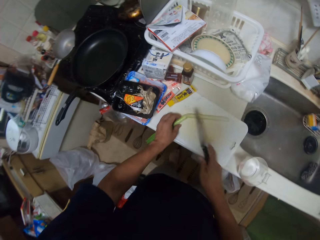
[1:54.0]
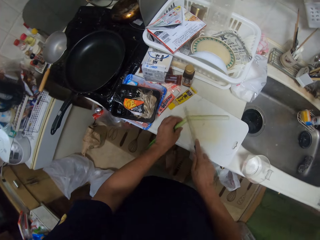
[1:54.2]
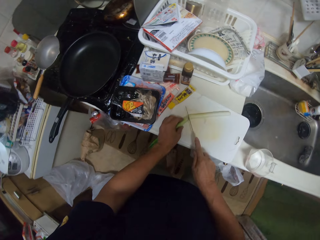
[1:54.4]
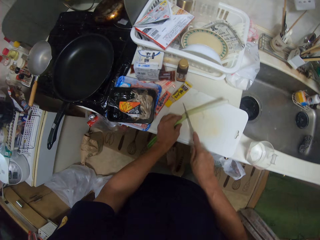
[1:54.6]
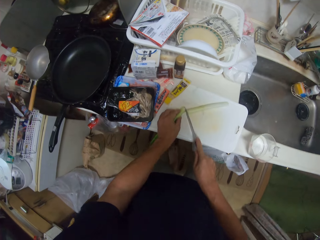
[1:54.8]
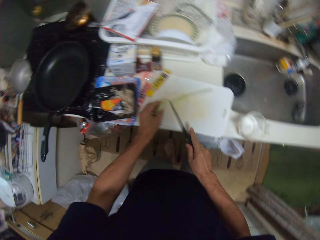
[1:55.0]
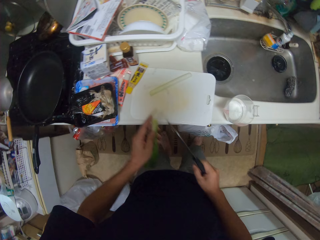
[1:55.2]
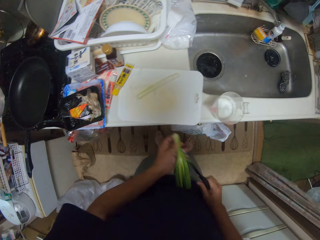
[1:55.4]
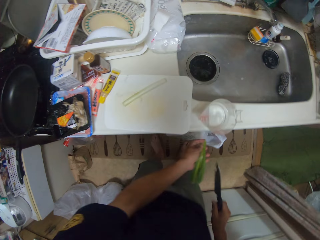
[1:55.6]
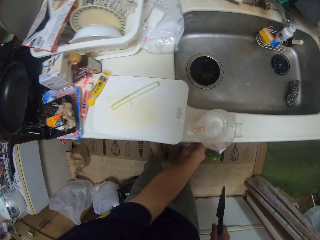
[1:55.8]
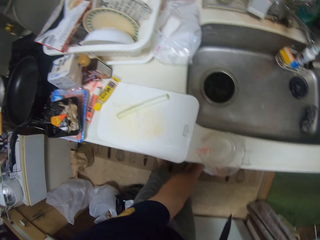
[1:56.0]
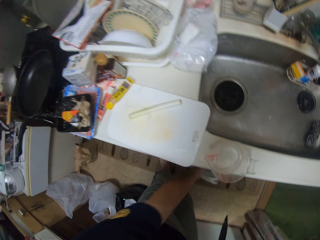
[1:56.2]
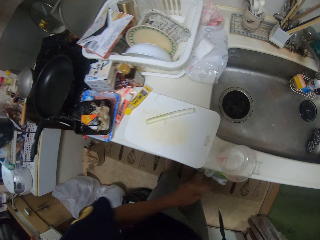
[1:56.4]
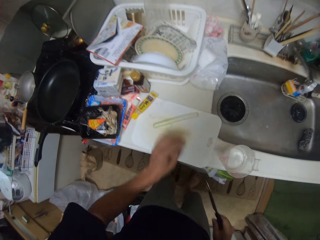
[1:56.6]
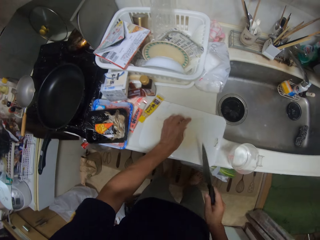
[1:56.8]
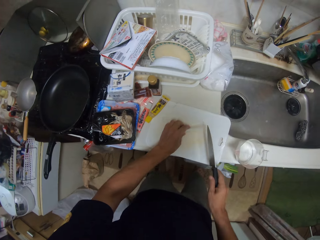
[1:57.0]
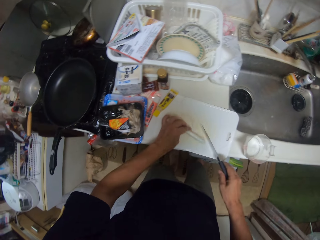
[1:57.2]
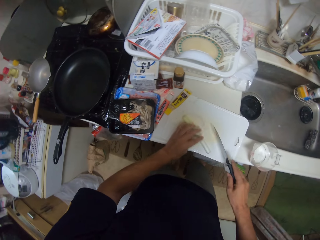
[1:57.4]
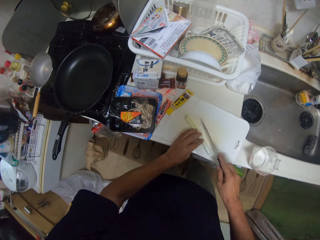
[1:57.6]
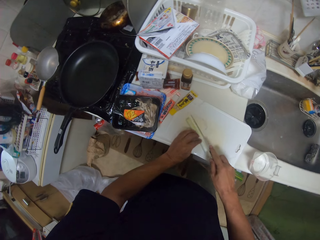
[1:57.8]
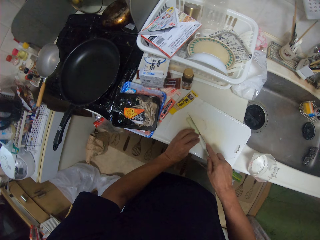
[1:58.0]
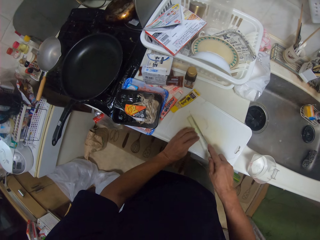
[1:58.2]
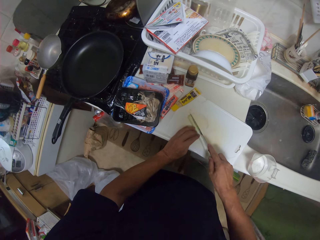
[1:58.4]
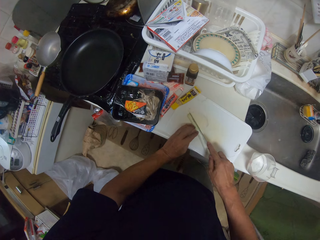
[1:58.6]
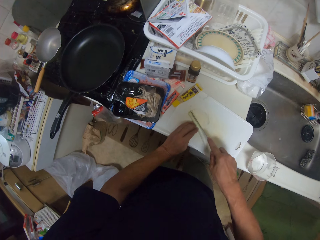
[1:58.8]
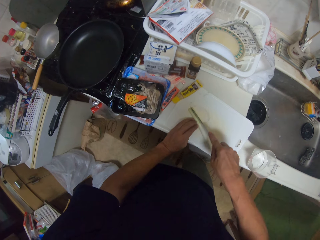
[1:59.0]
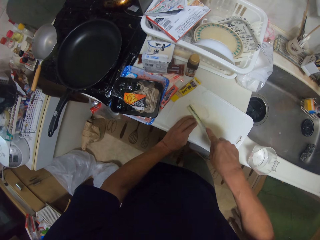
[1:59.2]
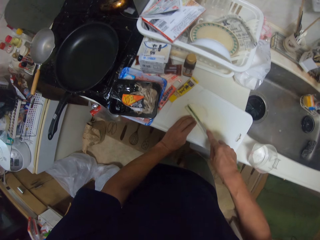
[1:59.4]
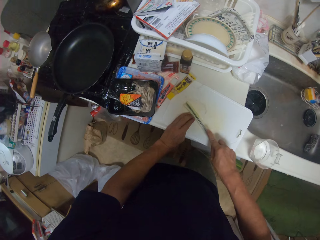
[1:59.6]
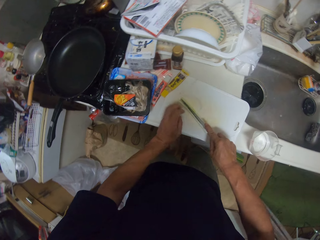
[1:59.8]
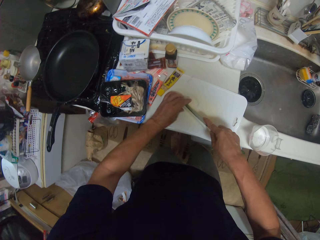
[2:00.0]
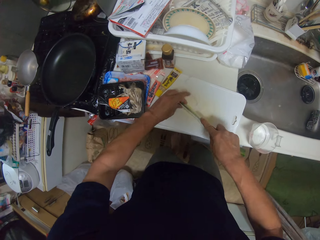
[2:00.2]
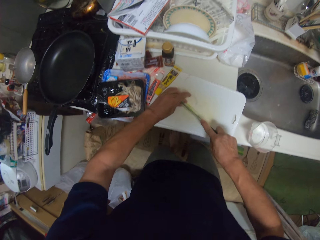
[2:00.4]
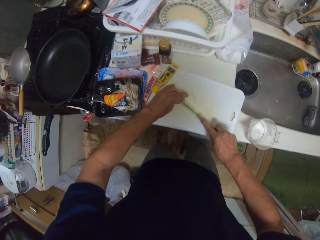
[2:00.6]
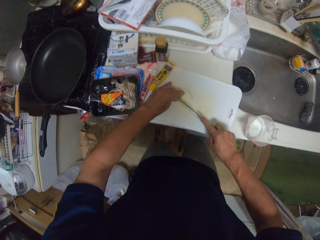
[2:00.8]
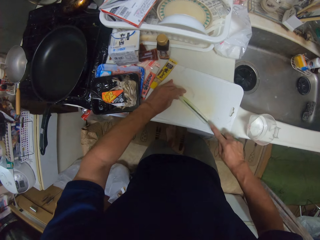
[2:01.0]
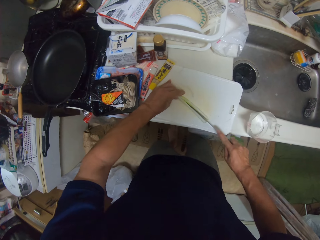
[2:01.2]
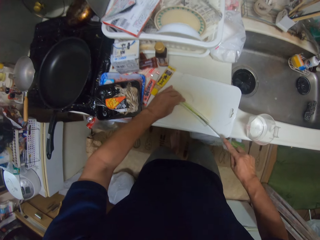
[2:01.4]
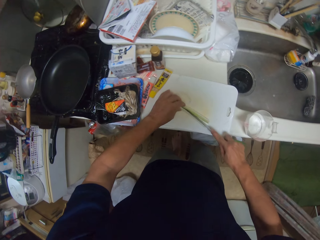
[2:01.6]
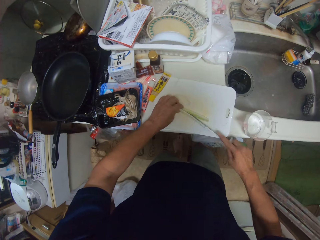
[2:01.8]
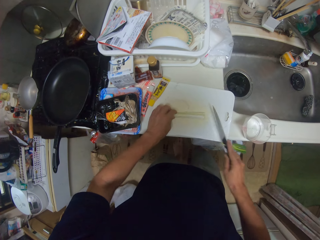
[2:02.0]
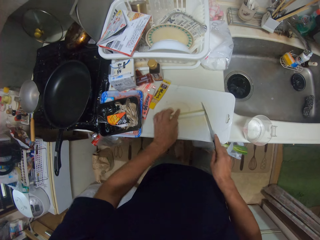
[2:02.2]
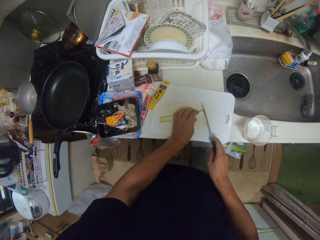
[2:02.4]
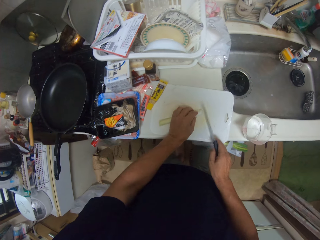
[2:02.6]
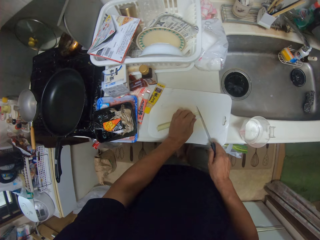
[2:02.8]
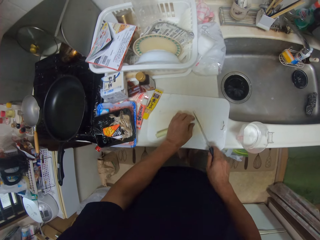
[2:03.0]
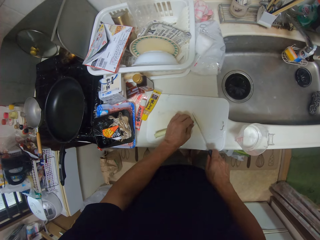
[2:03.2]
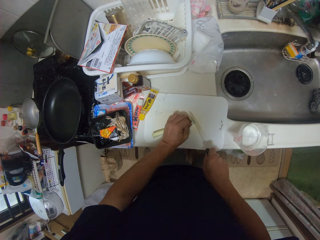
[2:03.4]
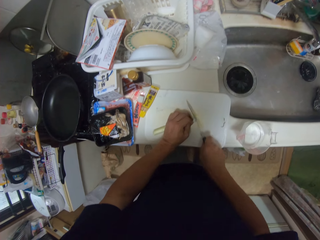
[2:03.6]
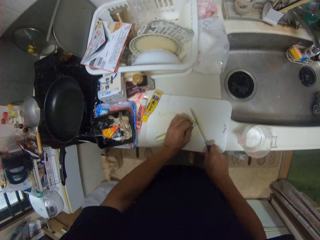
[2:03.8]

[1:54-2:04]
The camera wearer cuts the leek. They put the part of the leek in the paper bag. They turn the leek. They cut the leek.

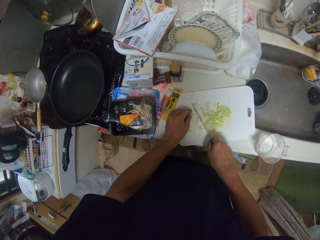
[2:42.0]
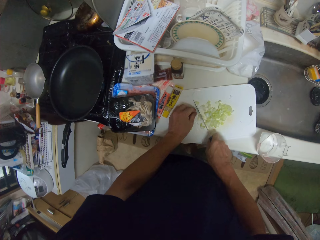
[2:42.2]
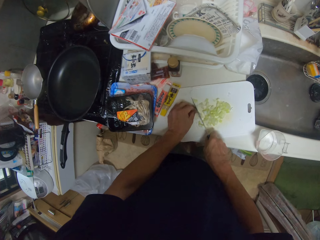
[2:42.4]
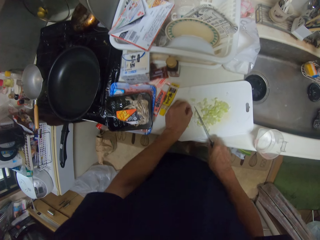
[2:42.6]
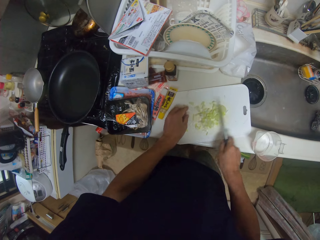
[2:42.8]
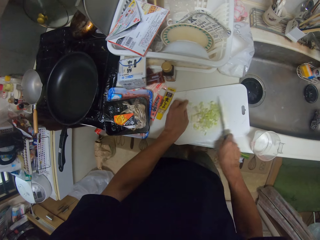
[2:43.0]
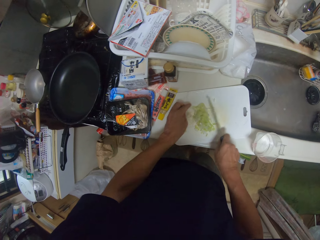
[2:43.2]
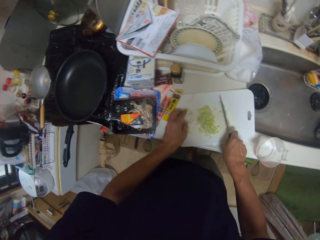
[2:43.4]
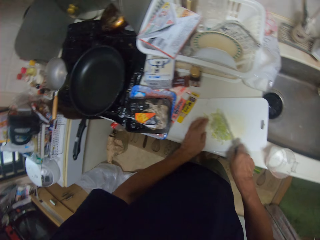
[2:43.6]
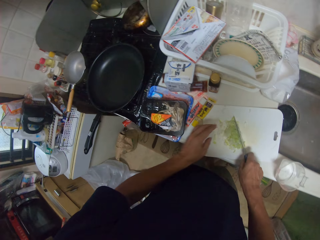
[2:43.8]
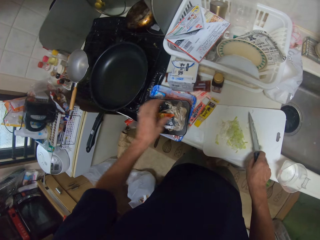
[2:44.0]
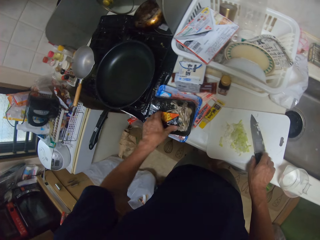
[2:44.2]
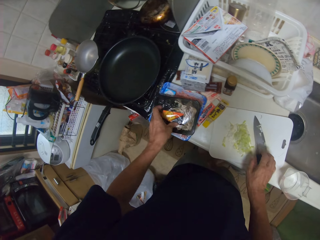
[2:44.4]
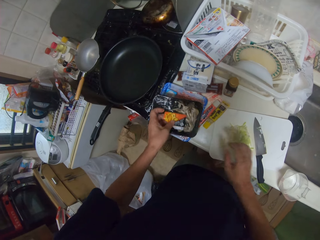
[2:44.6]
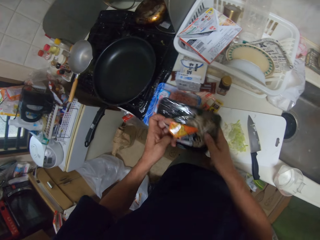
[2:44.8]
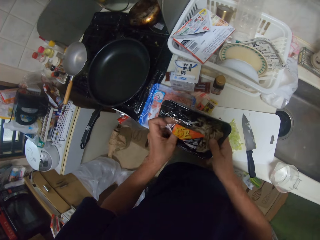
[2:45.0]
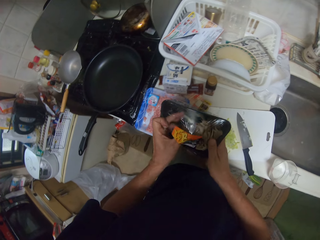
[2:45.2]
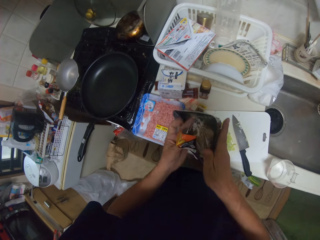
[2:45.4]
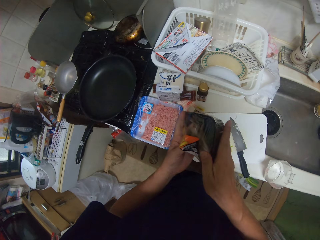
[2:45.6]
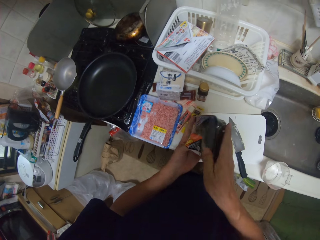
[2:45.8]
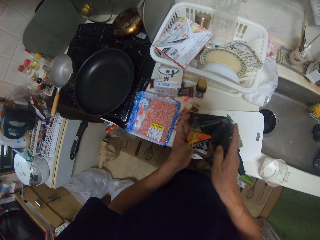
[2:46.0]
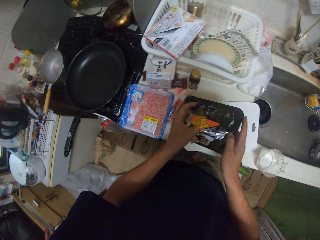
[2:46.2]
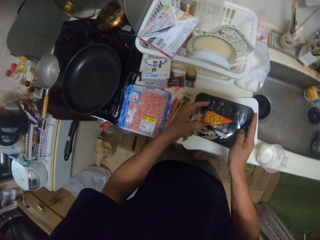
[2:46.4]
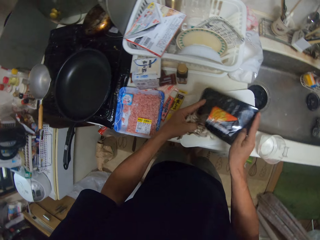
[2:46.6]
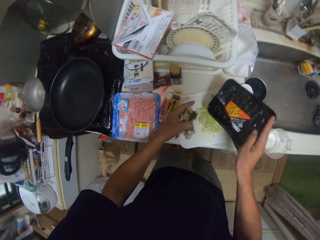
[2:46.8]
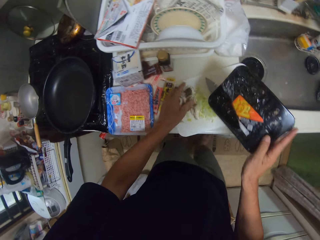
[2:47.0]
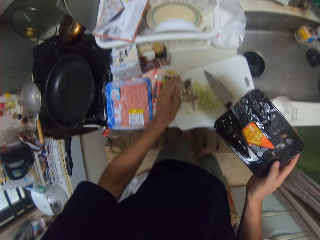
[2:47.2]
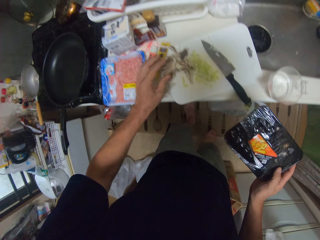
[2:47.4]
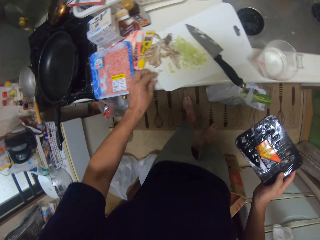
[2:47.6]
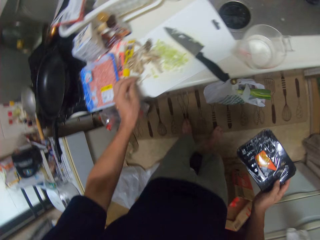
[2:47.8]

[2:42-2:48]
The camera wearer collects the cut leek together. They pick a dish or pack from the table. They open the pack. They remove something from the dish. They put something on the chopboard. They pour out from the pack to the chopping board.

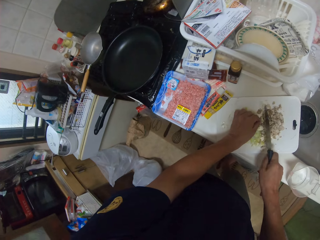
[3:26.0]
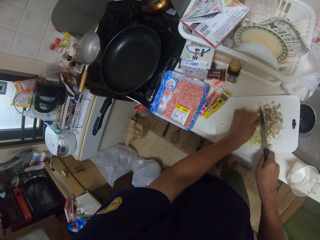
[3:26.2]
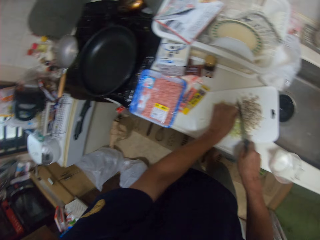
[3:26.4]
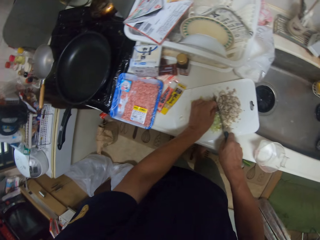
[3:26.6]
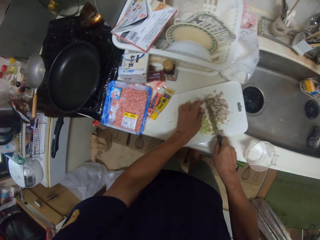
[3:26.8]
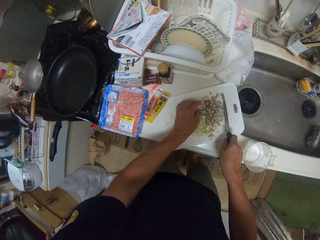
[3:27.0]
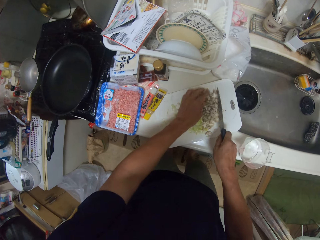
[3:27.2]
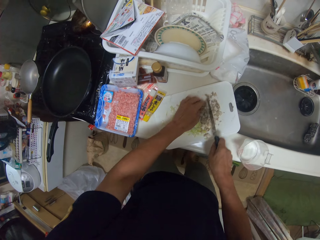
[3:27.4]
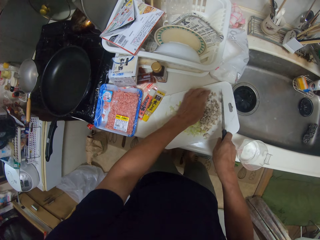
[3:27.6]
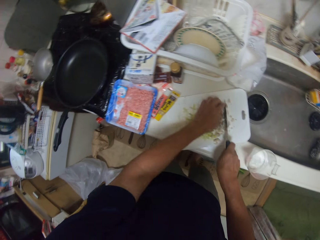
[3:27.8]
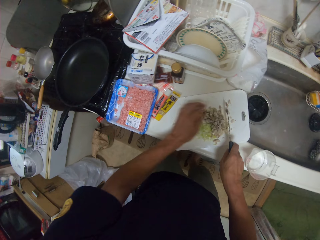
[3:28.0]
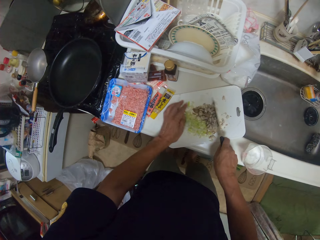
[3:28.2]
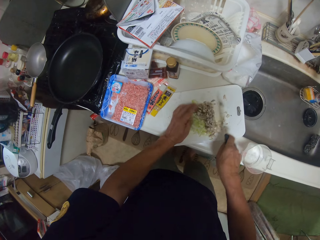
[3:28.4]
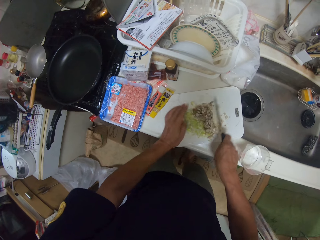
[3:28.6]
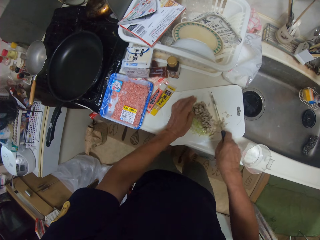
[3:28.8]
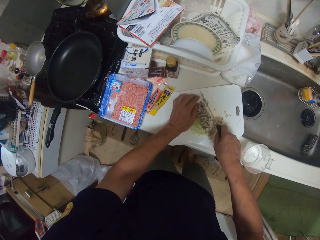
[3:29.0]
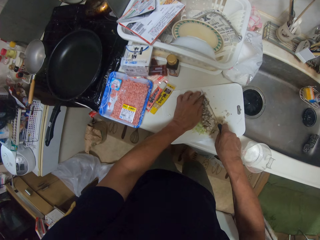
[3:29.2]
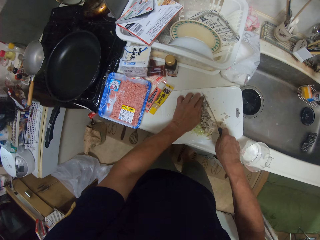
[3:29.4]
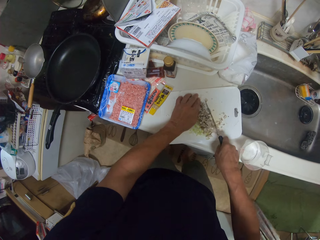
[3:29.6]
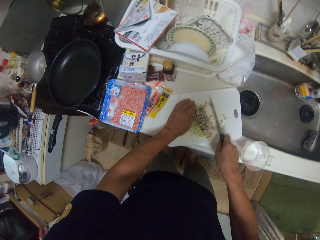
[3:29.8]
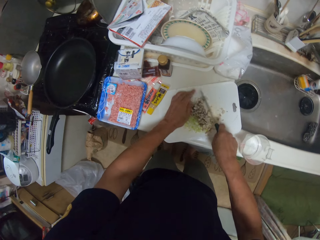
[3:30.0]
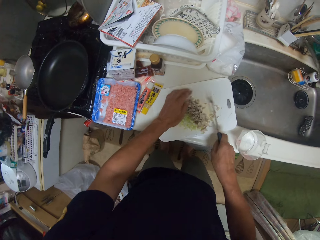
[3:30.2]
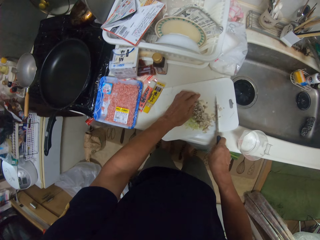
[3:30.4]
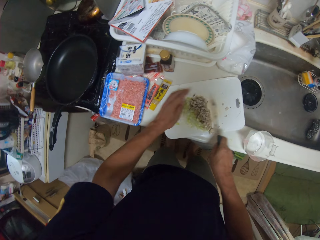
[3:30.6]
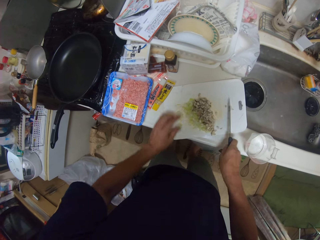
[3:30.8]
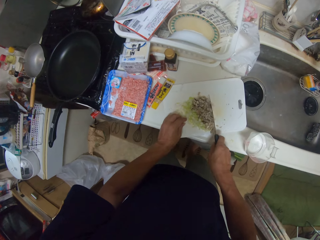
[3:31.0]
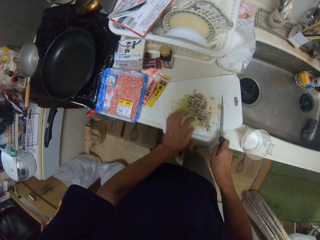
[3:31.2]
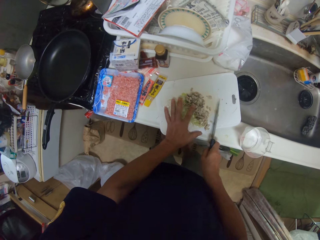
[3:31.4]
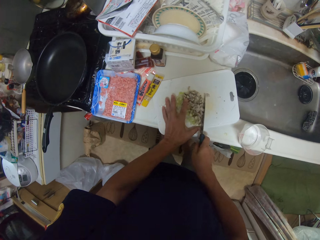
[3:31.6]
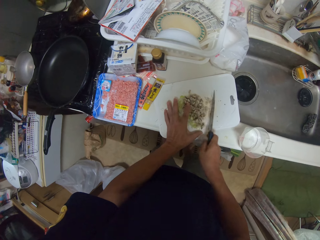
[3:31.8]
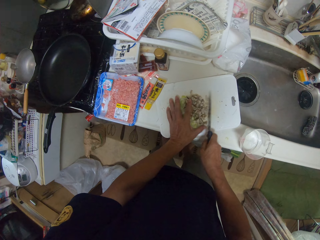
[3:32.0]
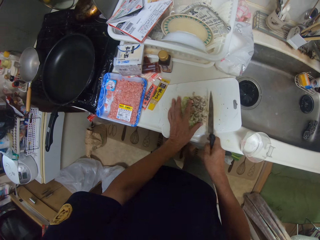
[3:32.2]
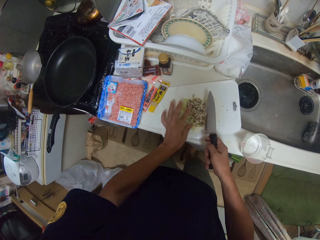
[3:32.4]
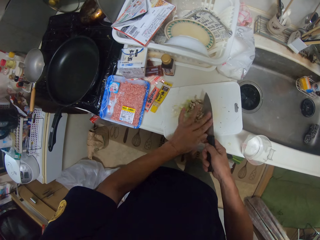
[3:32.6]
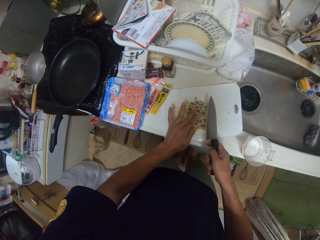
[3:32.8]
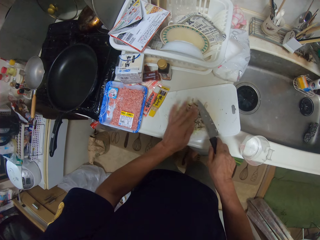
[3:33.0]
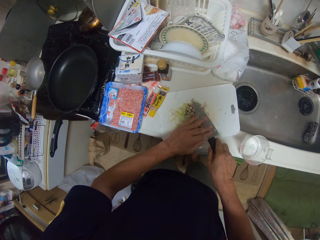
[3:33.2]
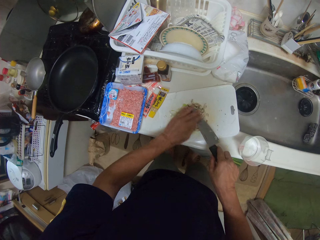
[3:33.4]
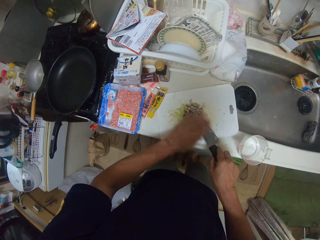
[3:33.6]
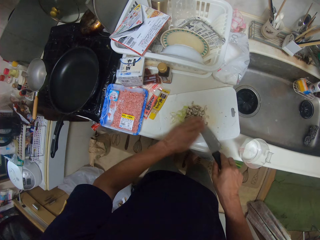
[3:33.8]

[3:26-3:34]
The camera wearer collects the pieces together.
